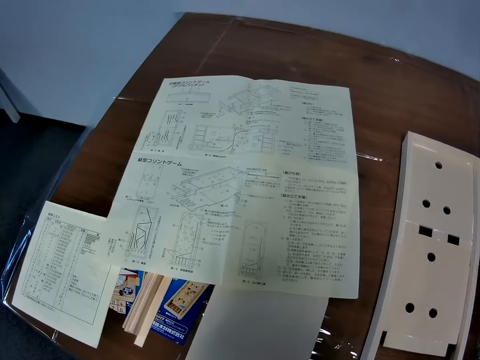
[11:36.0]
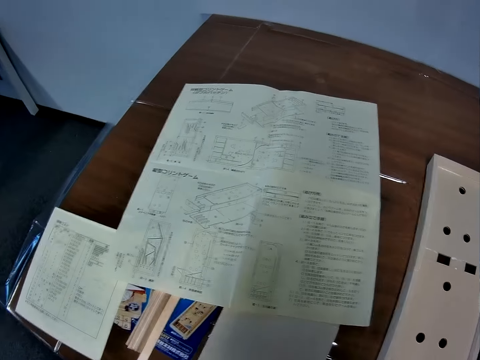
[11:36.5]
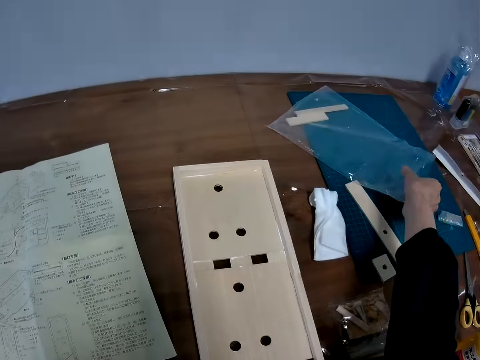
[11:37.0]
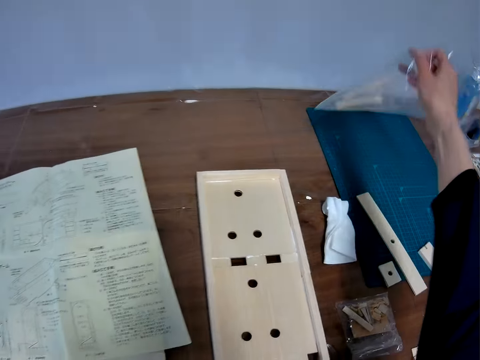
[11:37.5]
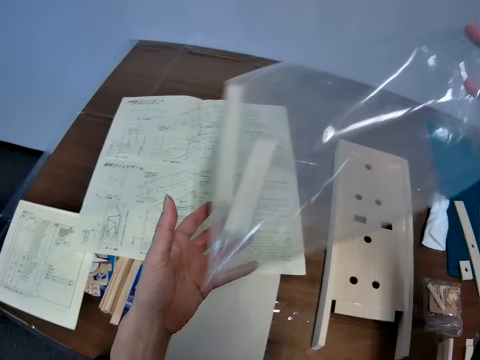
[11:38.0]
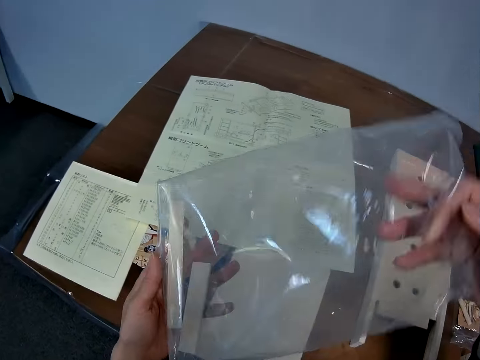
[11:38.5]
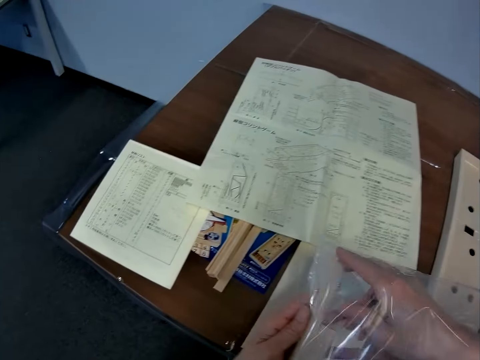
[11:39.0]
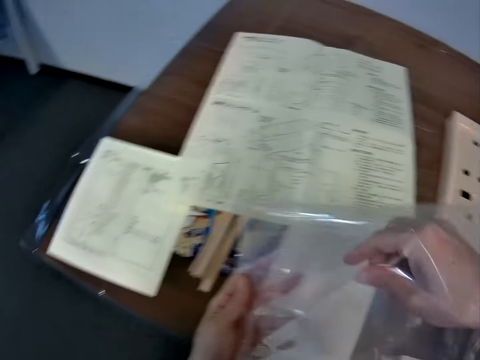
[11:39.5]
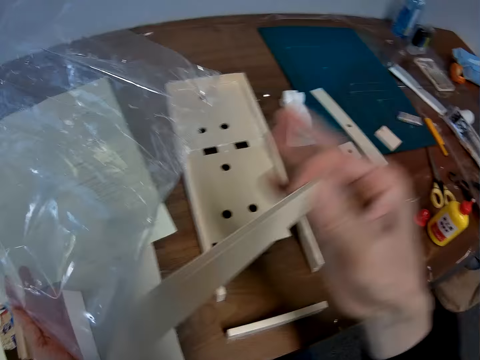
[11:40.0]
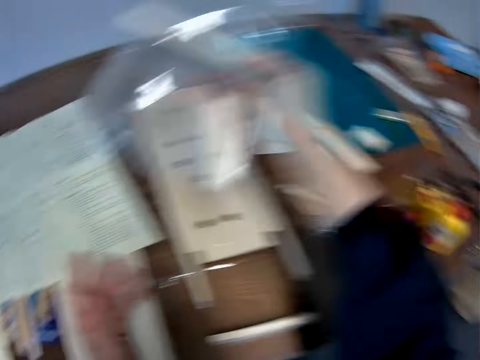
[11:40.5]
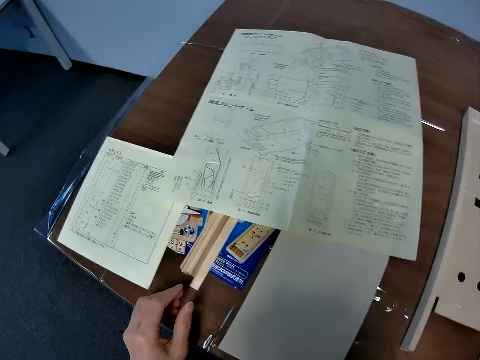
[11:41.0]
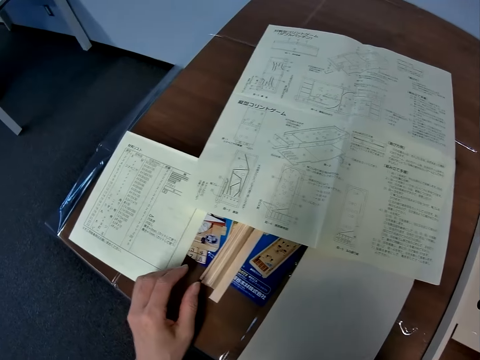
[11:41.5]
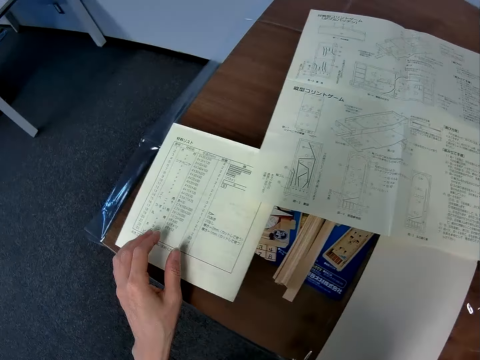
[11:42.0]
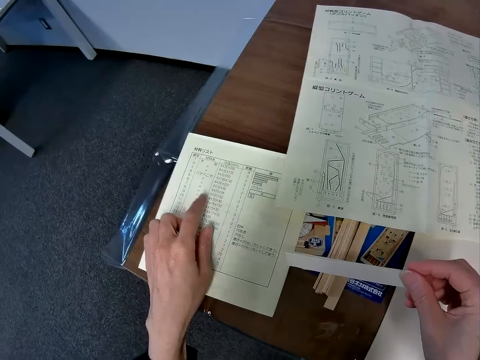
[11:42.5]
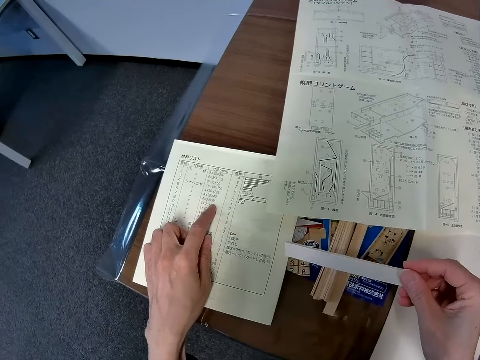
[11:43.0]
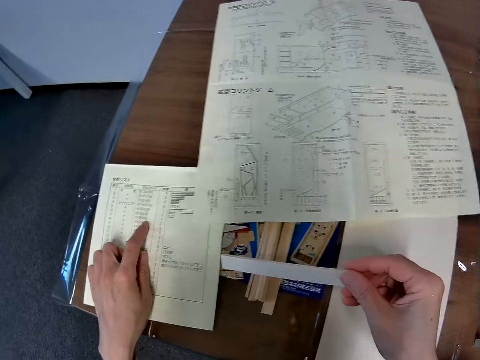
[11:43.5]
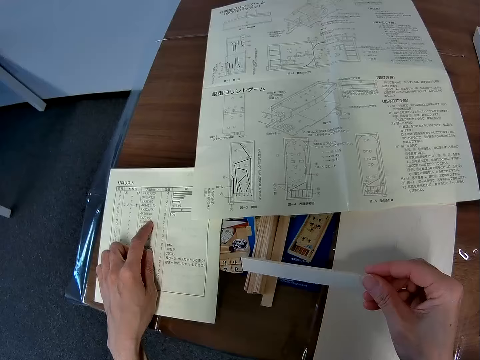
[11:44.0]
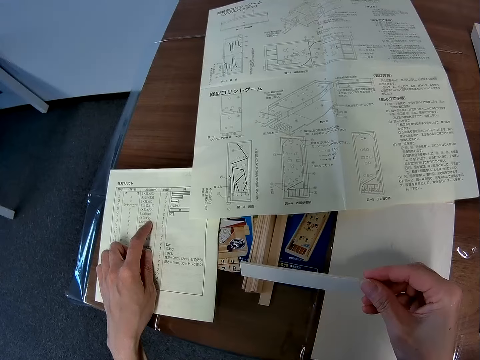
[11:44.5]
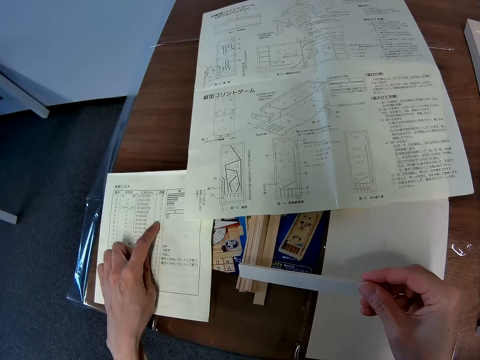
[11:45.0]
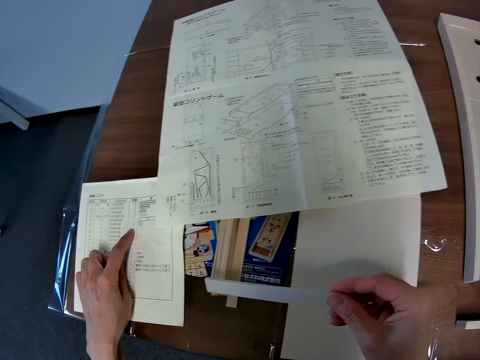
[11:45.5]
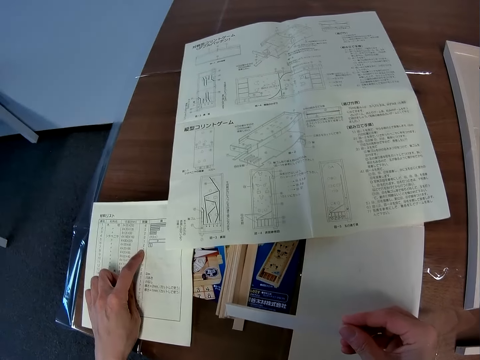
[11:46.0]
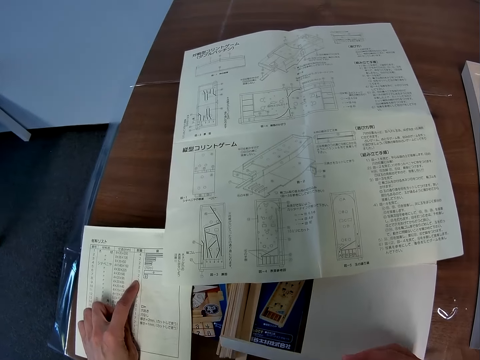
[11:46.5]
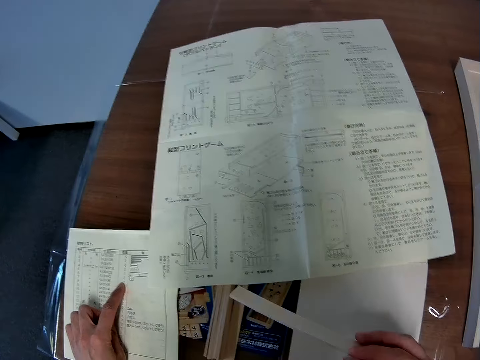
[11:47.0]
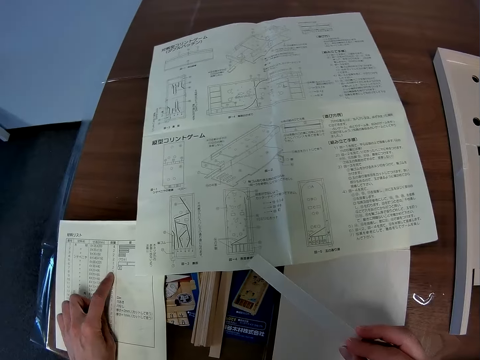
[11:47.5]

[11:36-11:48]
The camera wearer picks up the big grip seal bag from the table. They remove another piece of wood from the big grip seal bag. They drop the grip seal bag on the table. They look at the sketch paper. They read the paper on the table with symbols on it.

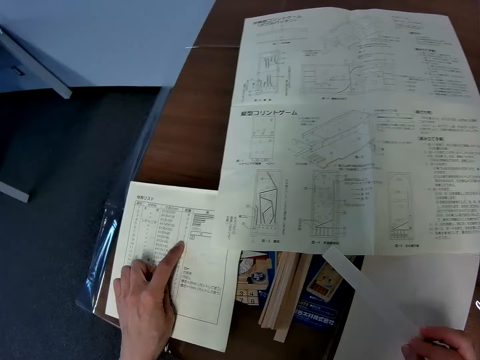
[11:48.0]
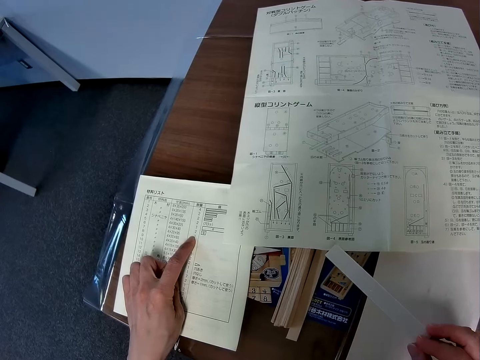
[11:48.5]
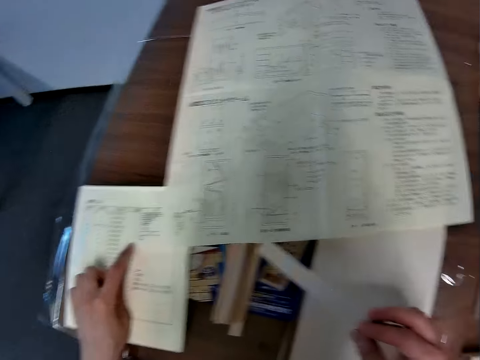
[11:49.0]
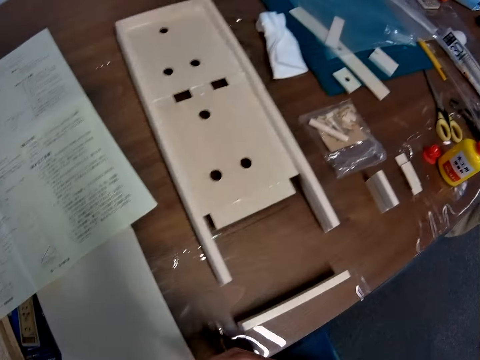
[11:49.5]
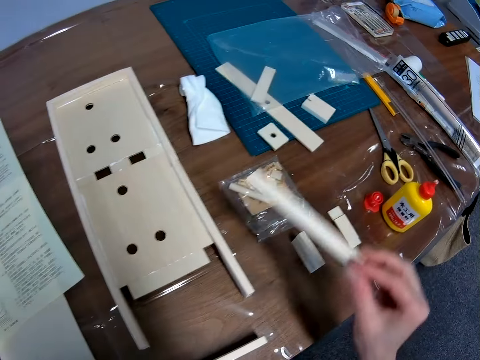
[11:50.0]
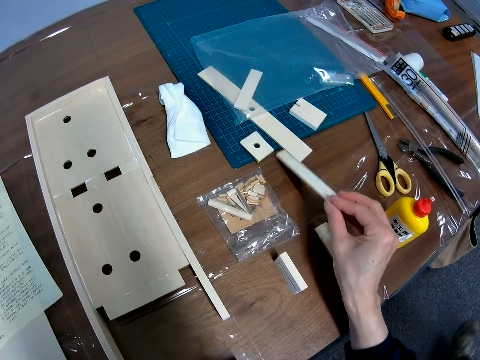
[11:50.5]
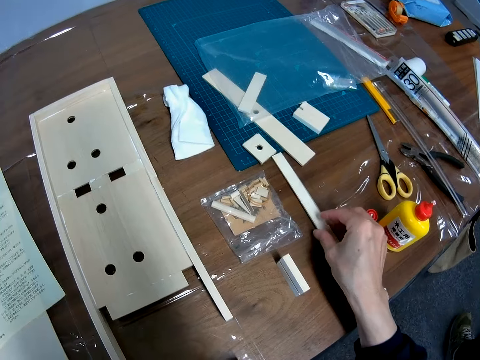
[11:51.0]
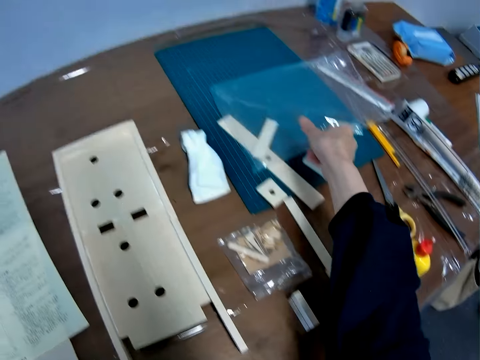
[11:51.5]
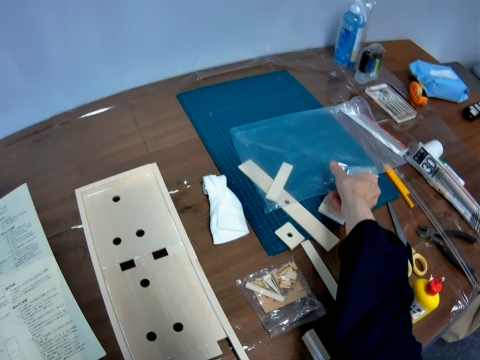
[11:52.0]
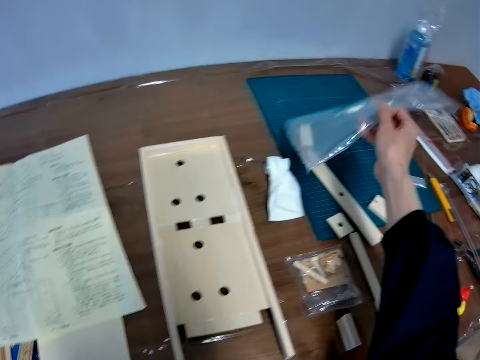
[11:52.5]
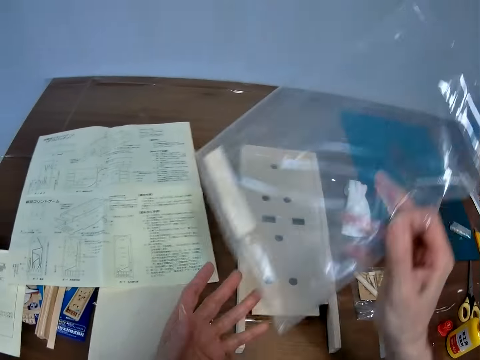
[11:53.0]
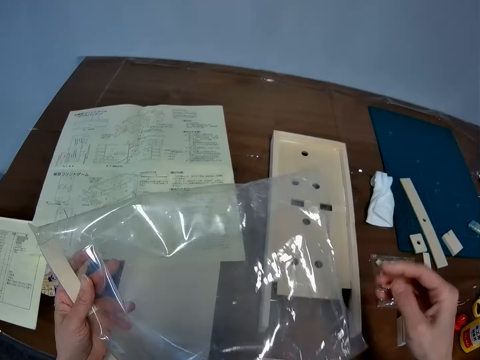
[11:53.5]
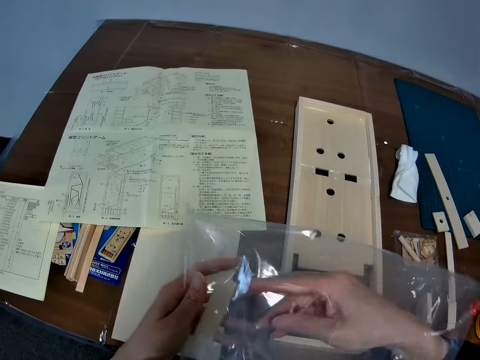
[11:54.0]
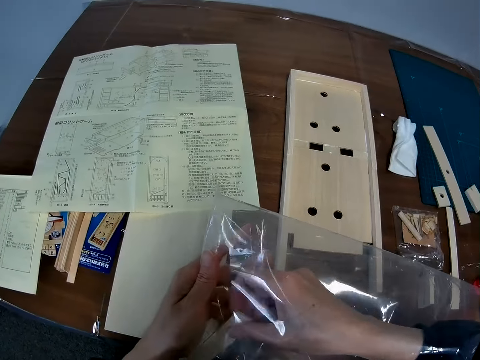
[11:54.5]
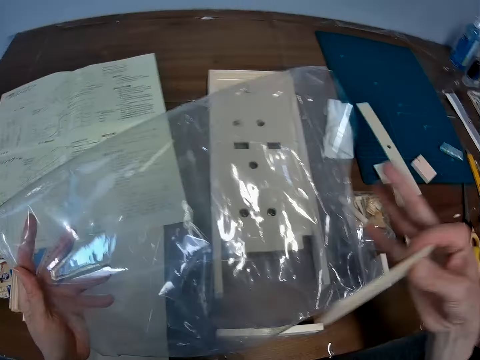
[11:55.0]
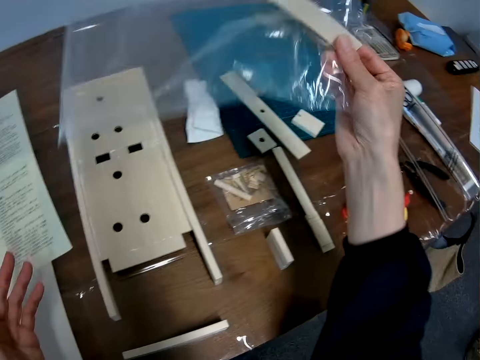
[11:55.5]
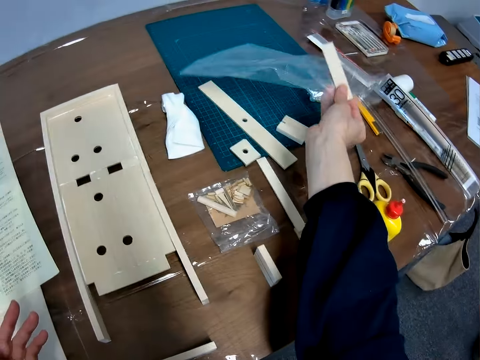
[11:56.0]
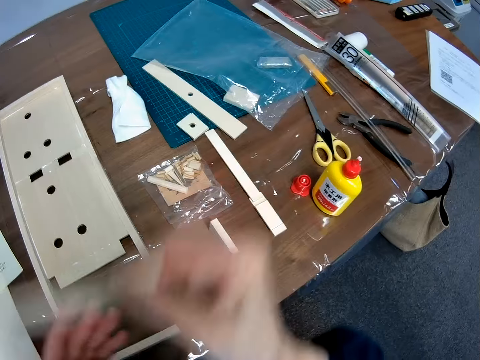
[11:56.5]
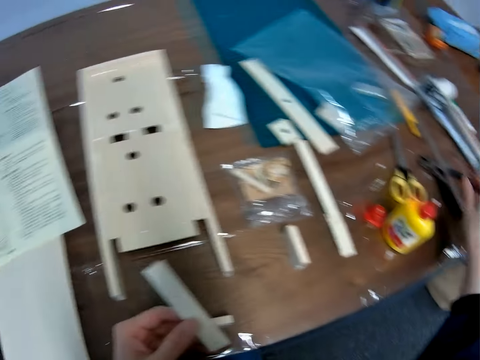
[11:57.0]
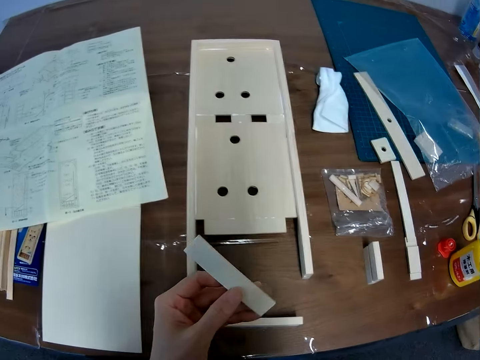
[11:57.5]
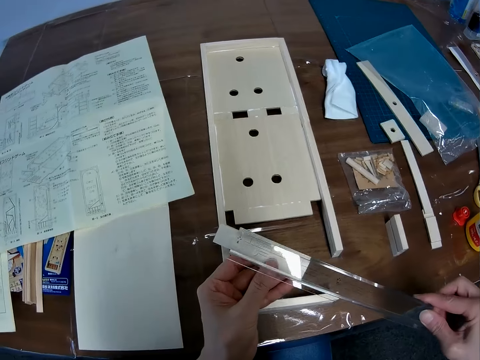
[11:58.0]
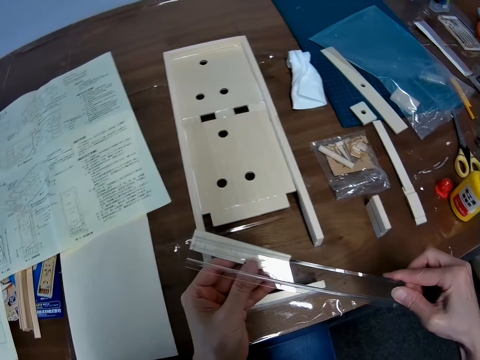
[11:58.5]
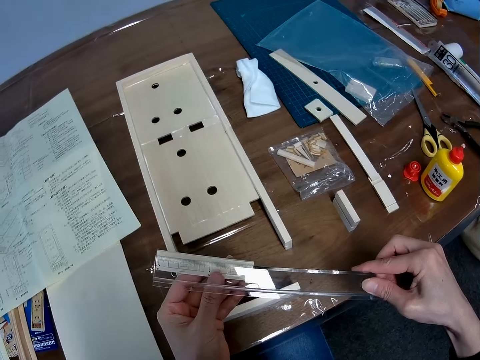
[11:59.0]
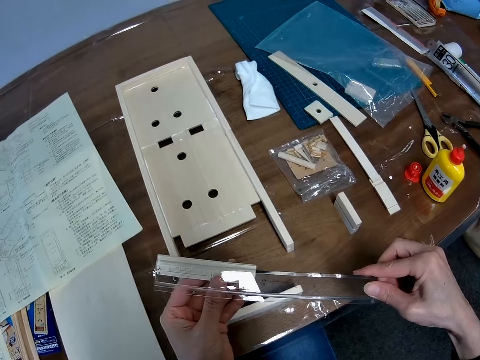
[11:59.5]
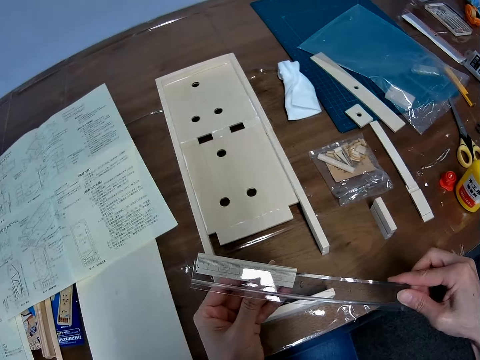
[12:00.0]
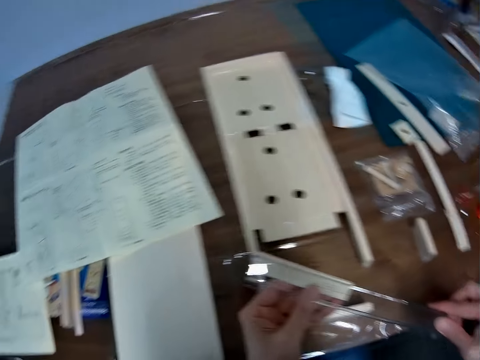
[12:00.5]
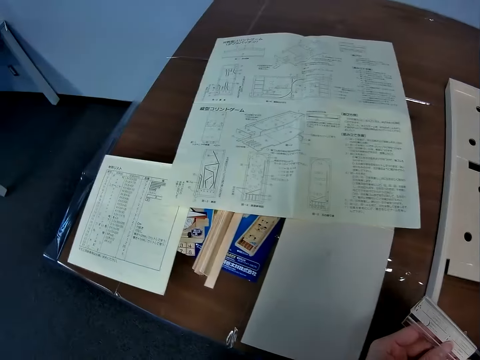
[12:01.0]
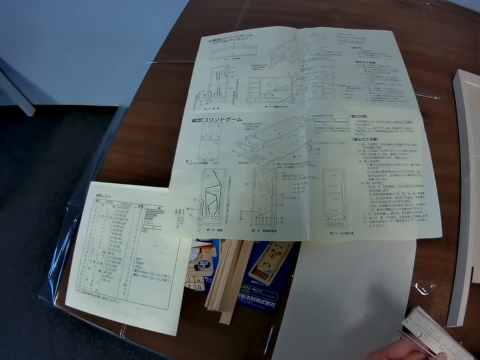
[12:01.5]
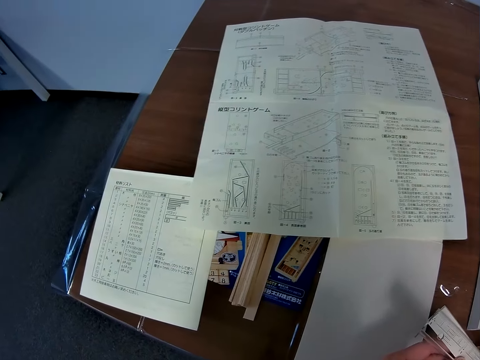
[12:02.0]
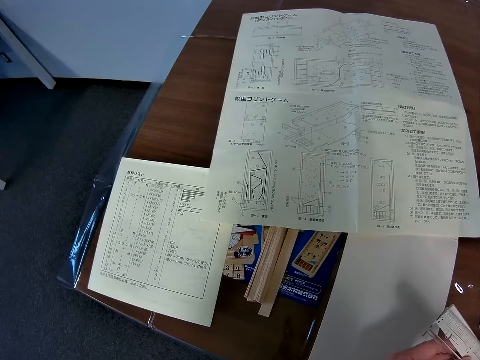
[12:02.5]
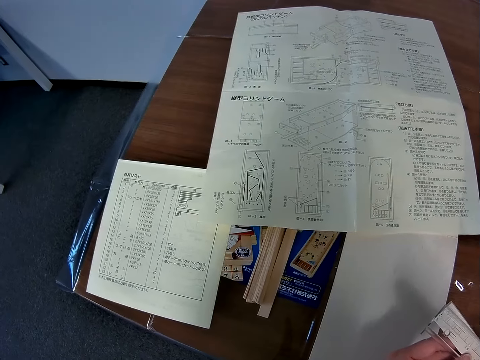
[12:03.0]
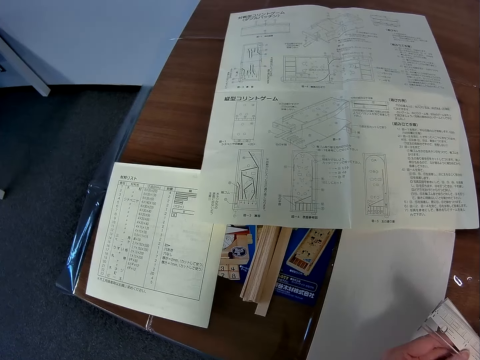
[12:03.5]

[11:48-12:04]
The camera wearer drops the piece from the seal bag on the table. He picks up the big grip seal bag from the table again. He removes another piece of wood from the big grip seal bag. He drops the grip seal bag on the table. He passes the piece to his left hand. He picks up a ruler from the table, places the ruler on the piece, and measures the piece of wood. He looks at the blueprint again.
